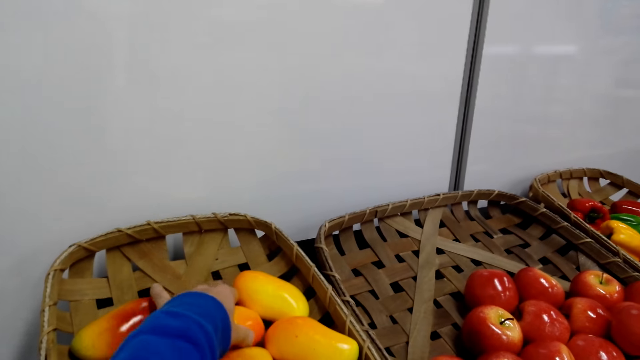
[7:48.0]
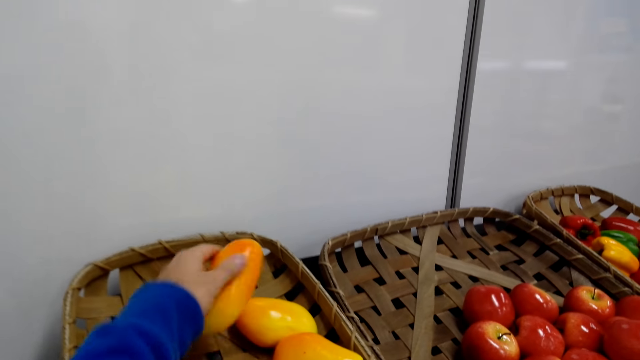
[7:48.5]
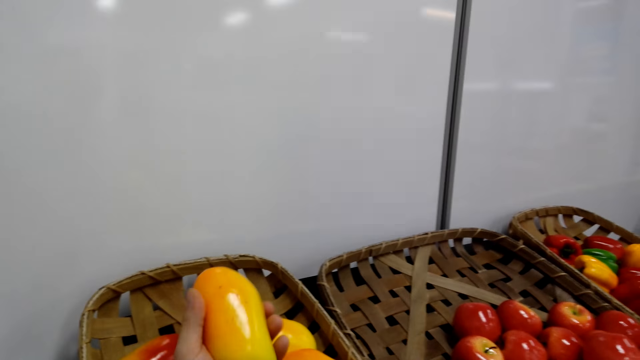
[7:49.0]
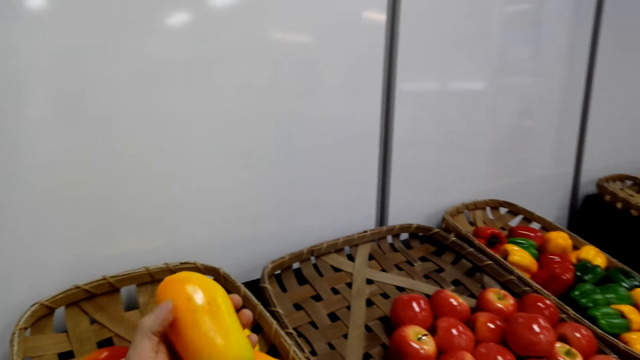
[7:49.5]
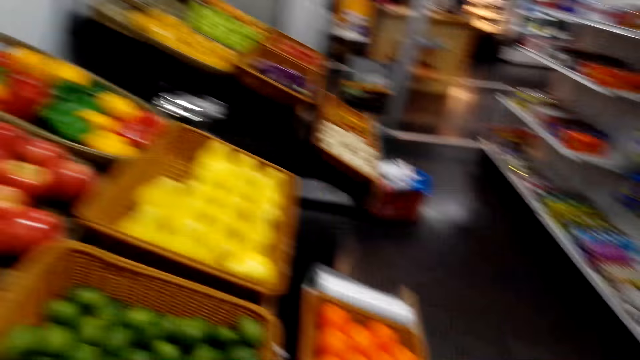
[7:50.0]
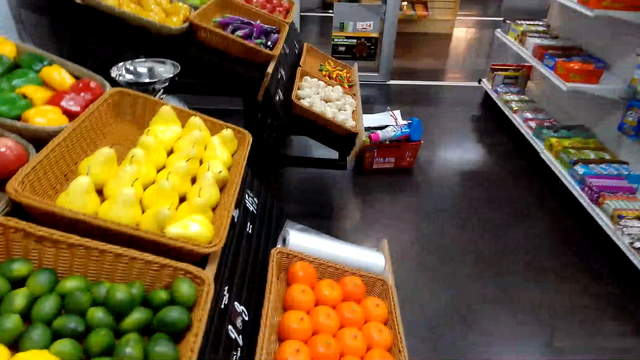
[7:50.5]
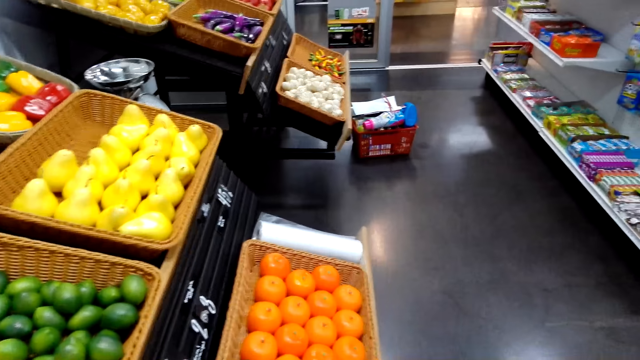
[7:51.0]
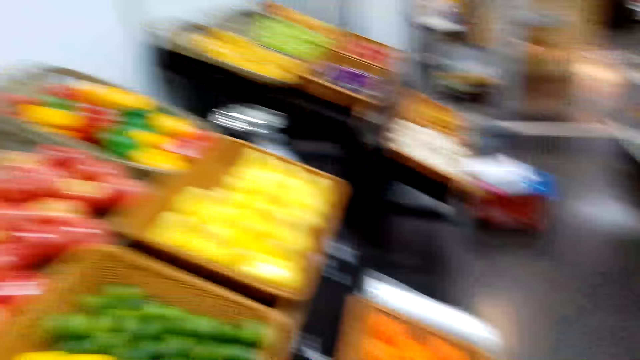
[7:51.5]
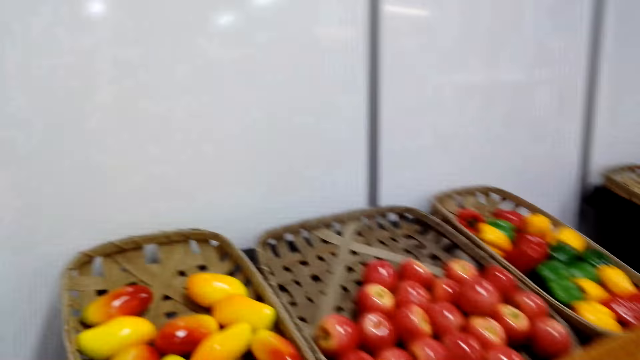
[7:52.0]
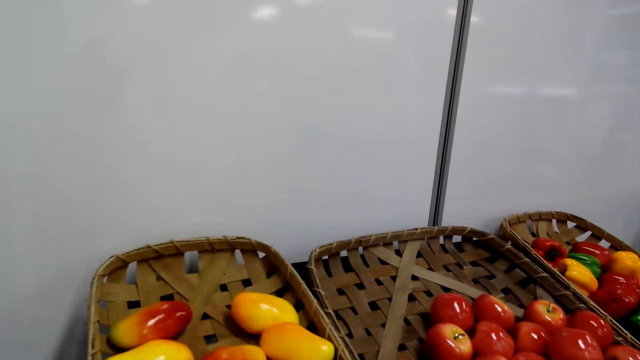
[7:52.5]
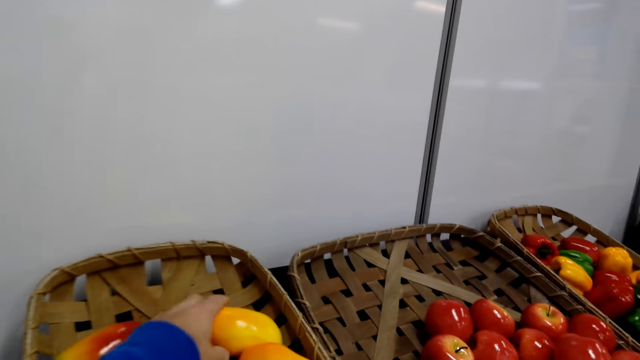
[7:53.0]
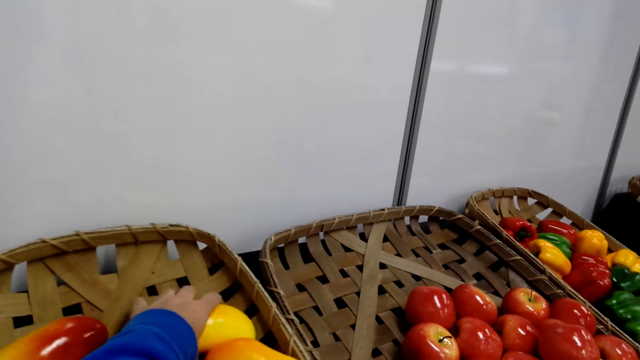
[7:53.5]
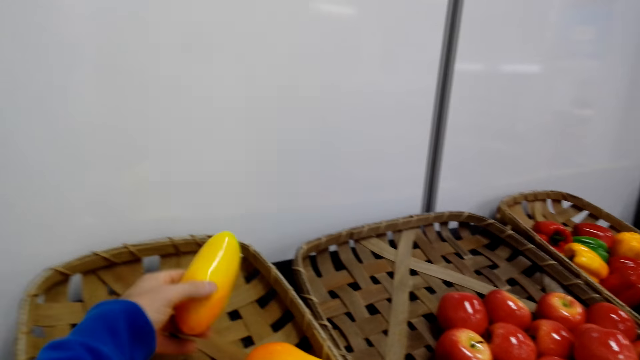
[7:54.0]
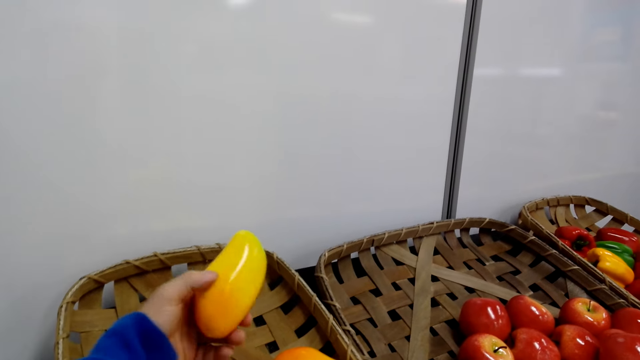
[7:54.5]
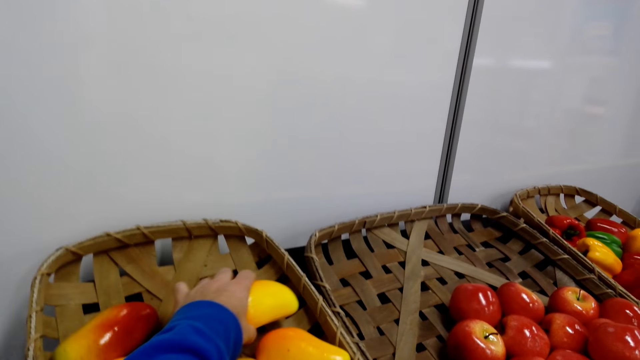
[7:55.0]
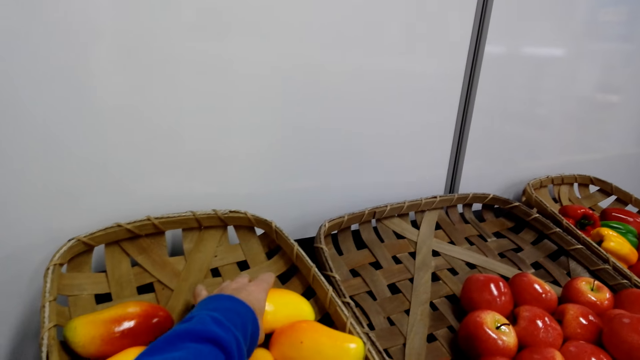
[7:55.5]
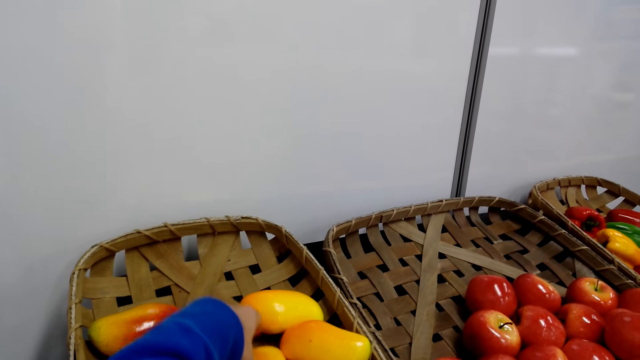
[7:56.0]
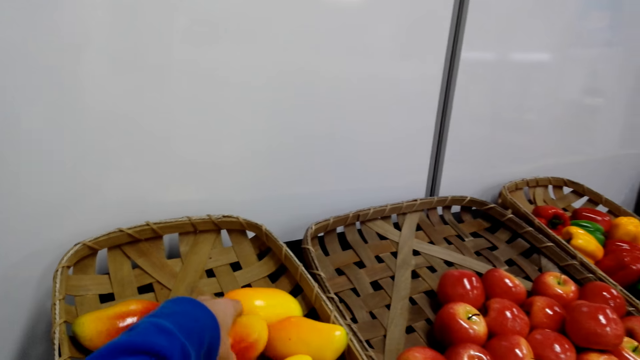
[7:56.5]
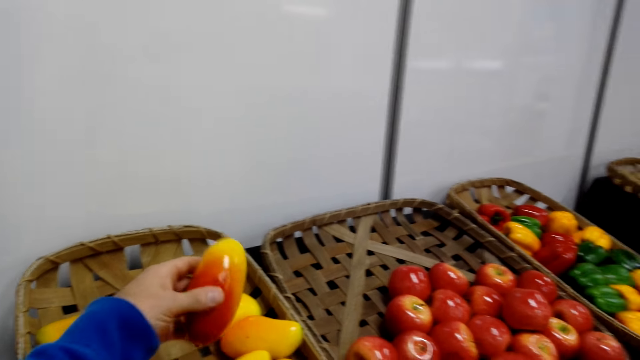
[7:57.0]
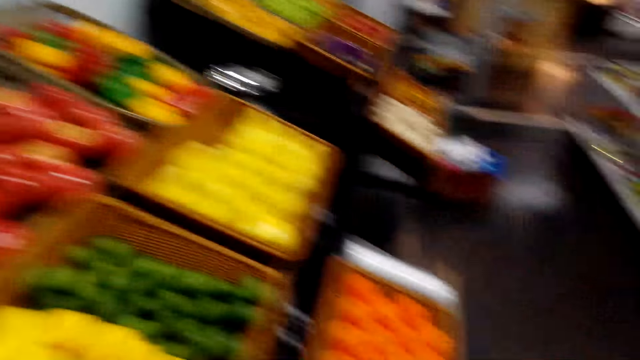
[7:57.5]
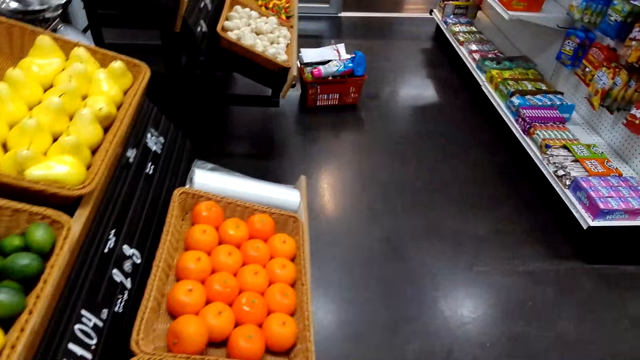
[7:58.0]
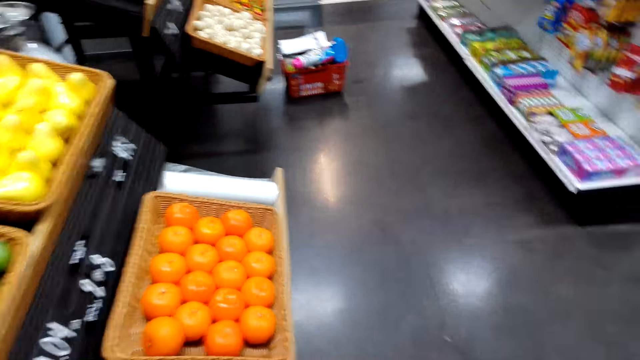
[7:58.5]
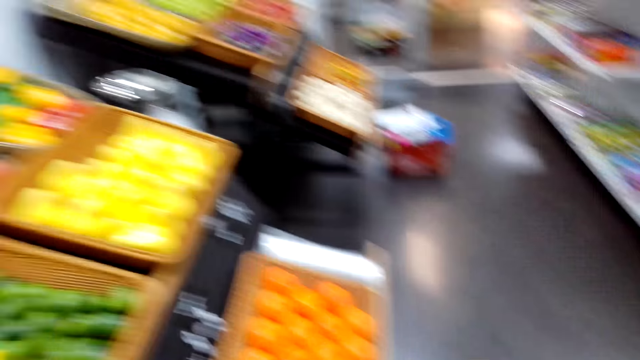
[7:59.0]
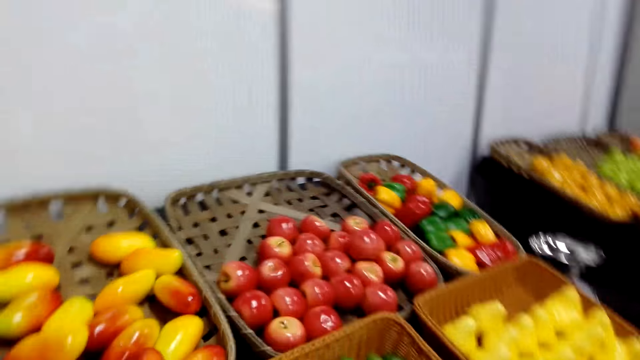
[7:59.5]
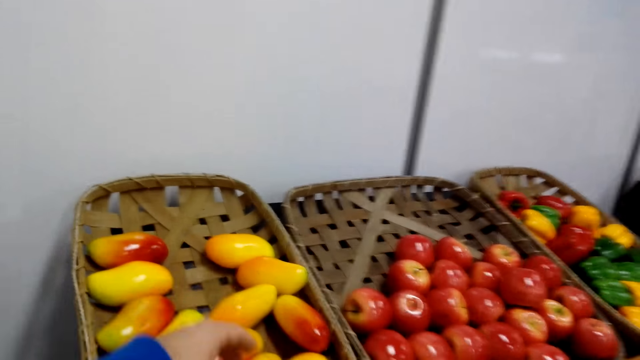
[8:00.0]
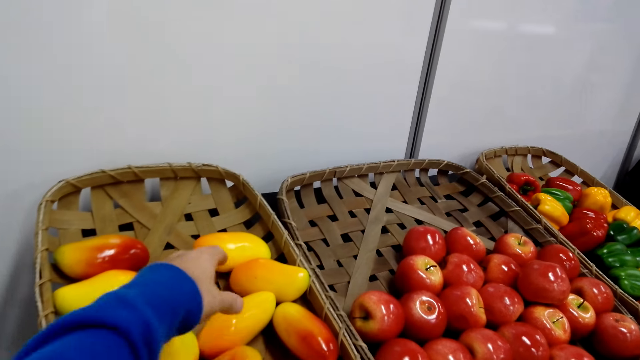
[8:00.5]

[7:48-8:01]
The camera wearer takes another mango. They drop the mango in the nylon paper. They pick the mango from the basket. They drop the mango in the paper. They collect another mango.

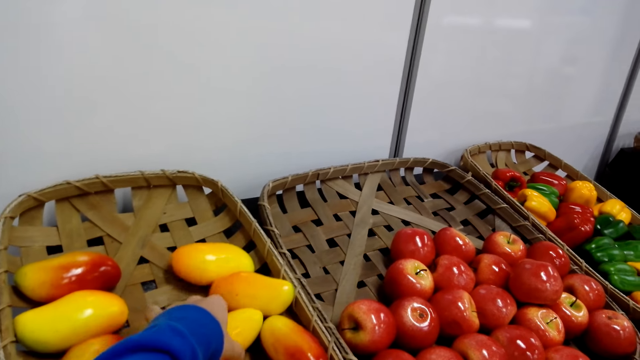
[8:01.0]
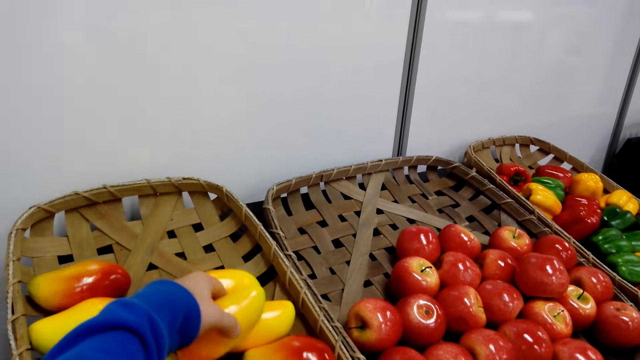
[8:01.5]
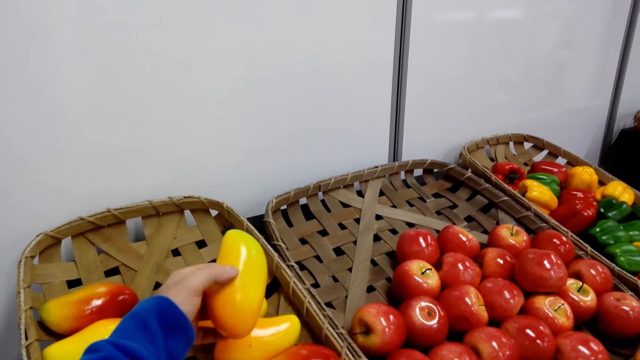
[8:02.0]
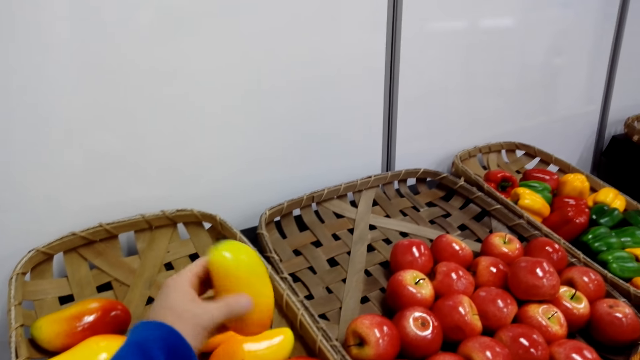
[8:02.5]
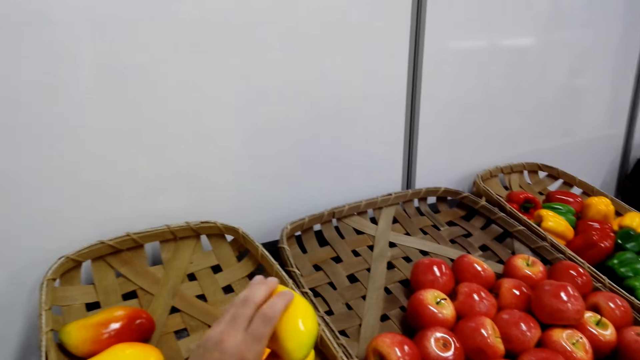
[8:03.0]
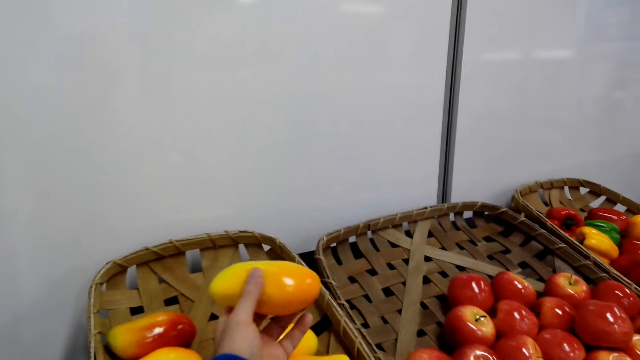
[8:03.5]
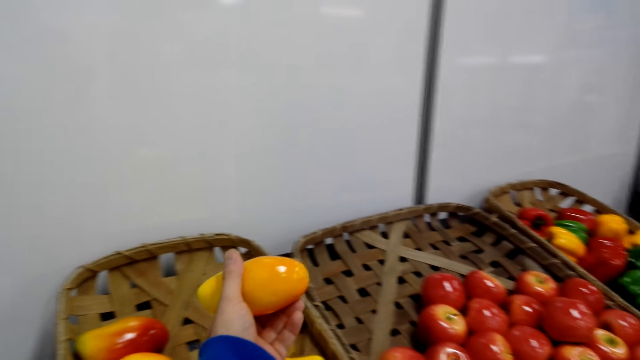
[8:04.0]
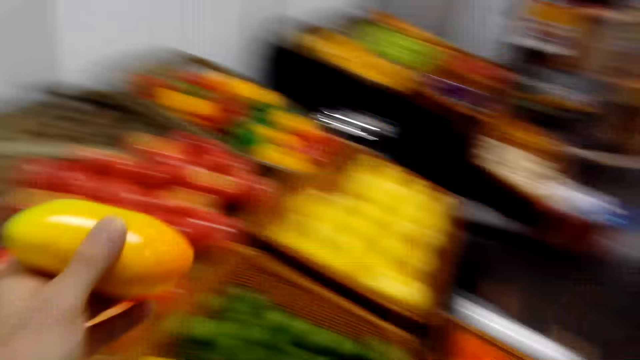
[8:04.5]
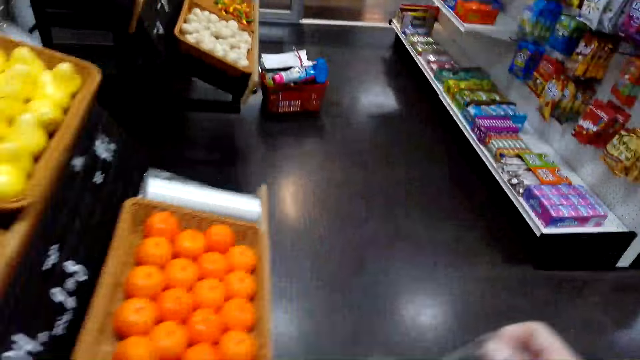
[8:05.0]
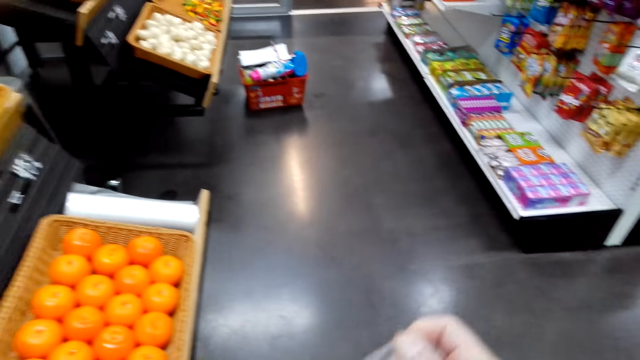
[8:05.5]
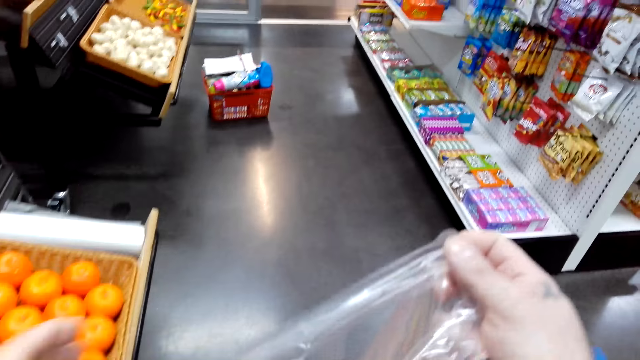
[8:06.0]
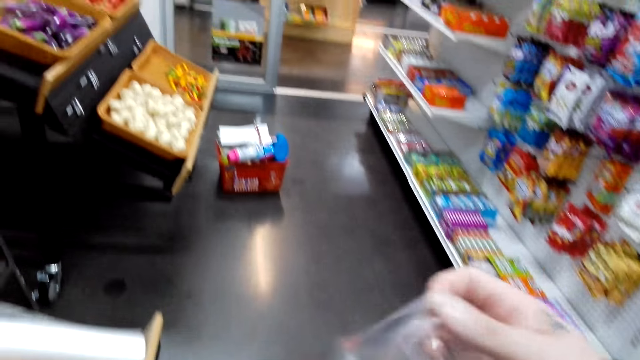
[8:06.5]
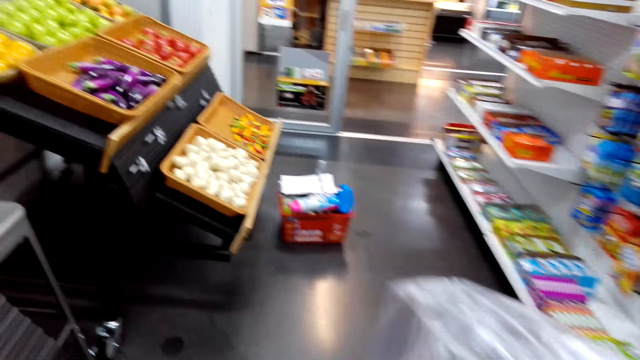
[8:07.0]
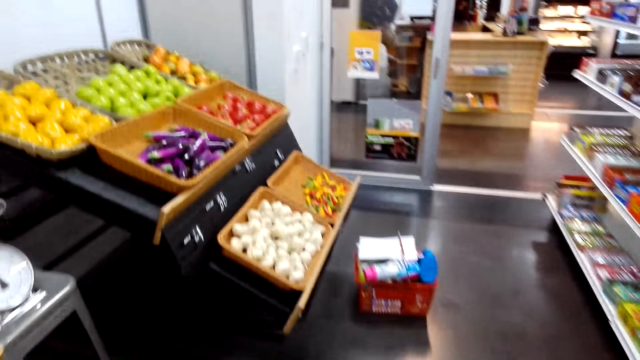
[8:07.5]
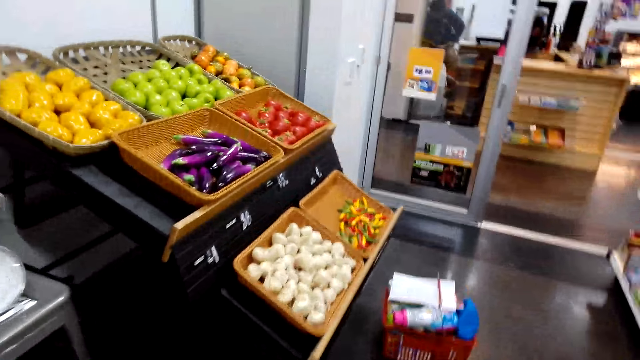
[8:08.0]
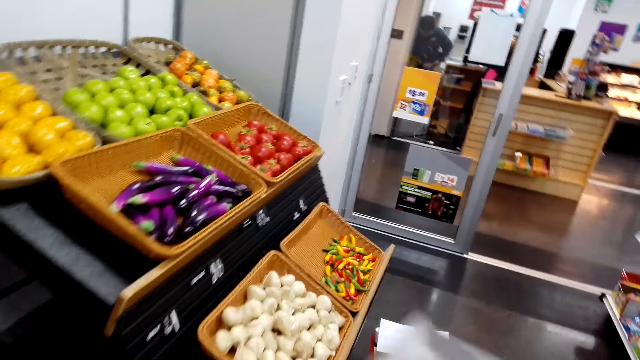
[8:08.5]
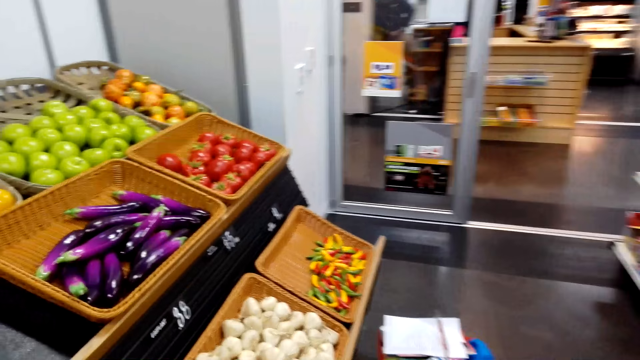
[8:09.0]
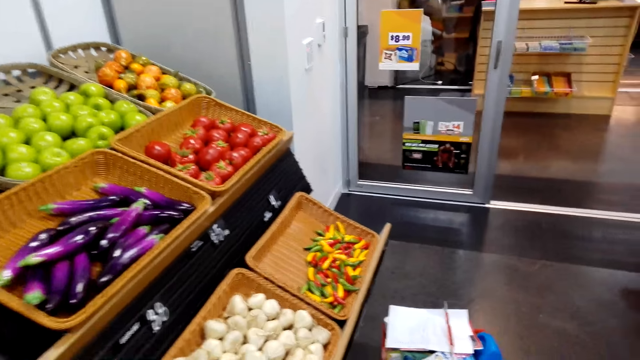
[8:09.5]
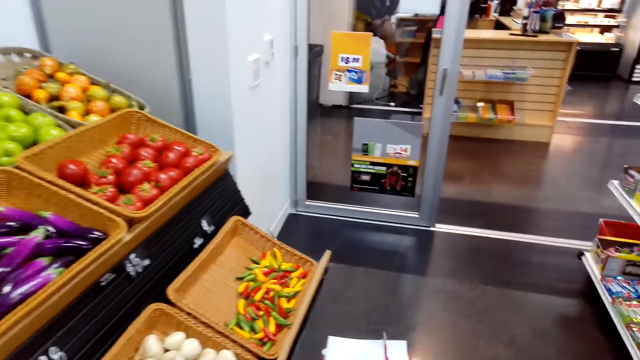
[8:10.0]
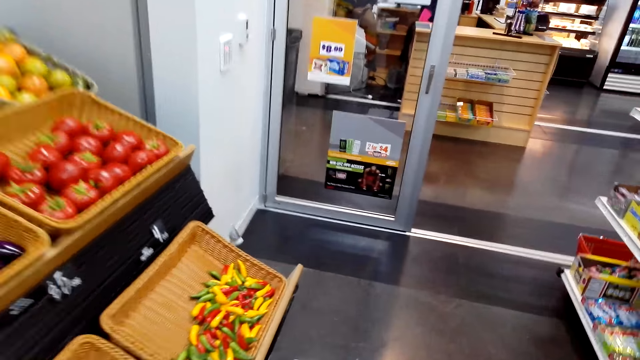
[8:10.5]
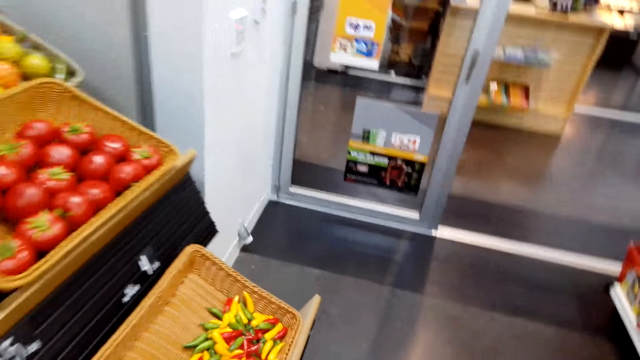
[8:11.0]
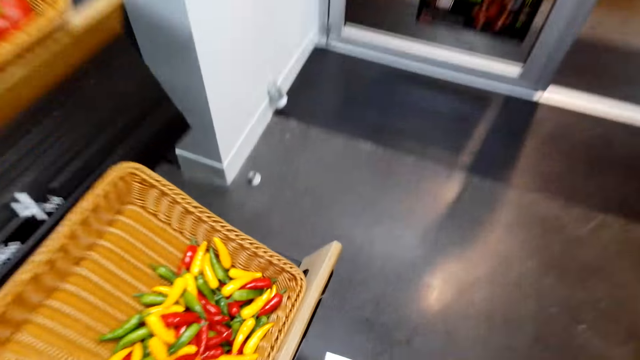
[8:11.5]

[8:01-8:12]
The camera wearer picks the mango from the basket. They sample the mango. They put the mango in the nylon bag or paper. They move around. They fold the paper.
